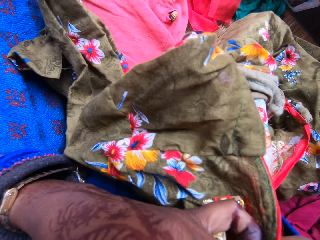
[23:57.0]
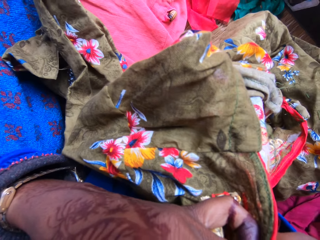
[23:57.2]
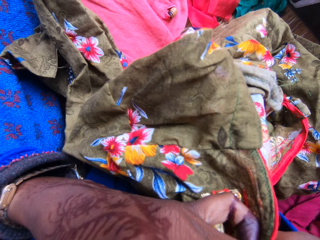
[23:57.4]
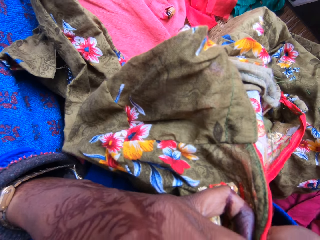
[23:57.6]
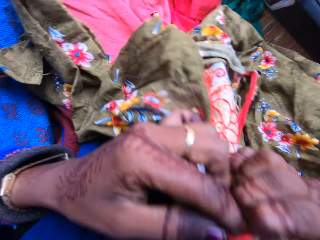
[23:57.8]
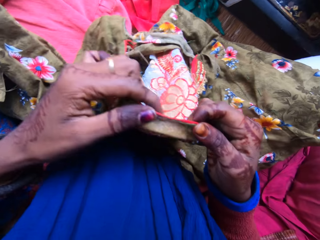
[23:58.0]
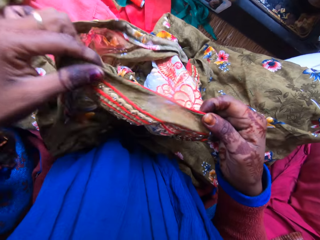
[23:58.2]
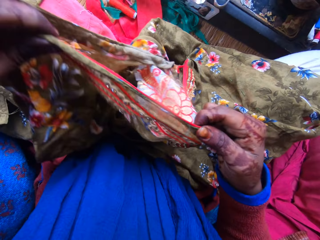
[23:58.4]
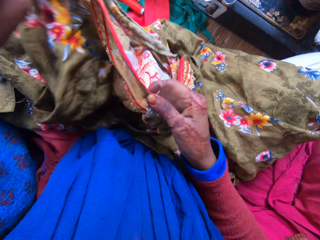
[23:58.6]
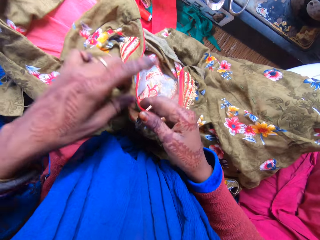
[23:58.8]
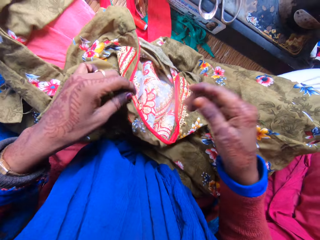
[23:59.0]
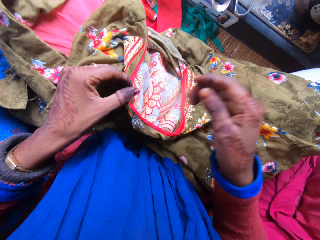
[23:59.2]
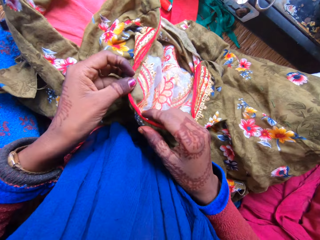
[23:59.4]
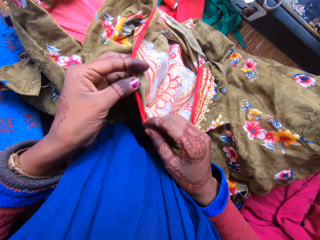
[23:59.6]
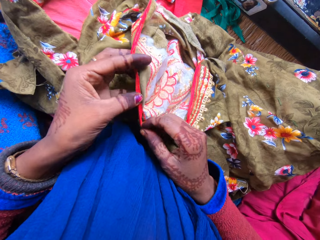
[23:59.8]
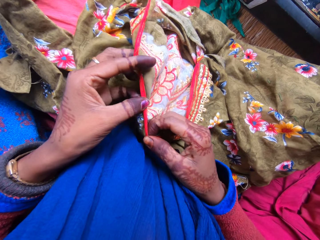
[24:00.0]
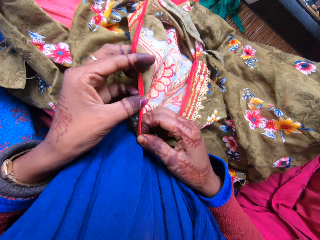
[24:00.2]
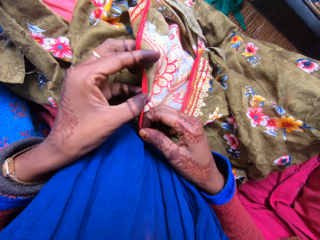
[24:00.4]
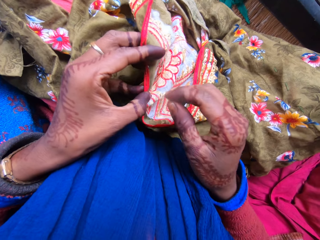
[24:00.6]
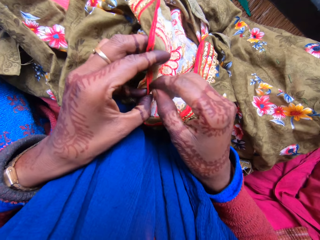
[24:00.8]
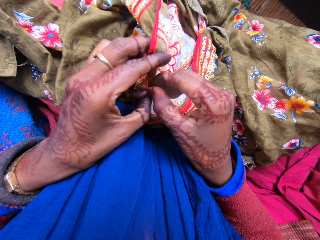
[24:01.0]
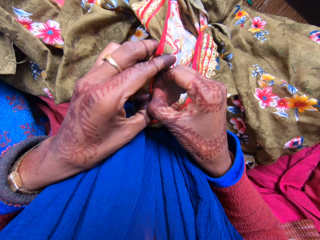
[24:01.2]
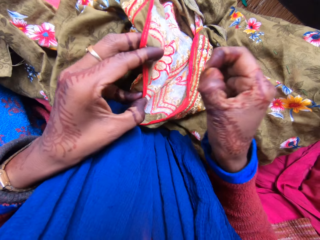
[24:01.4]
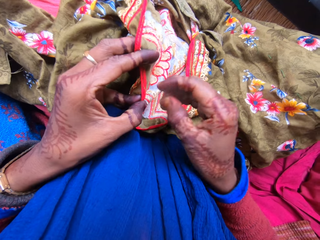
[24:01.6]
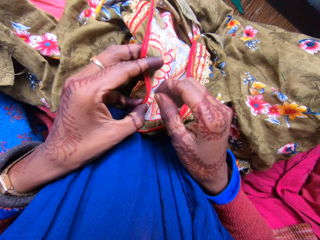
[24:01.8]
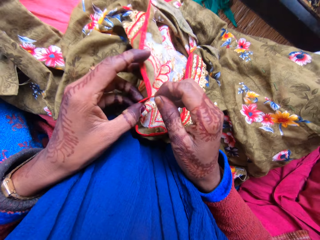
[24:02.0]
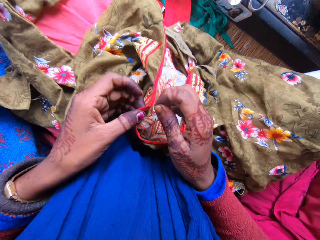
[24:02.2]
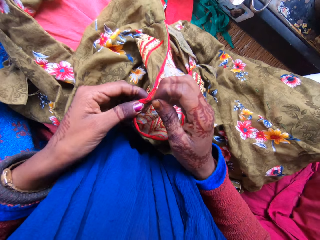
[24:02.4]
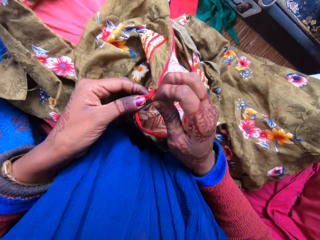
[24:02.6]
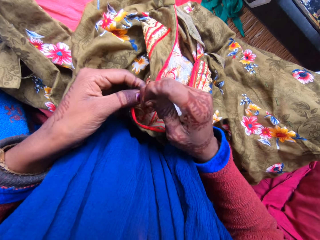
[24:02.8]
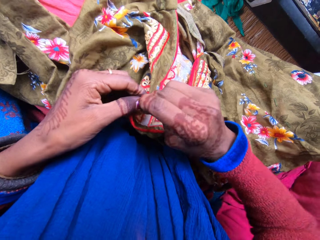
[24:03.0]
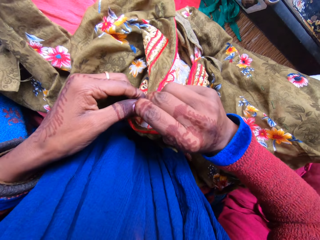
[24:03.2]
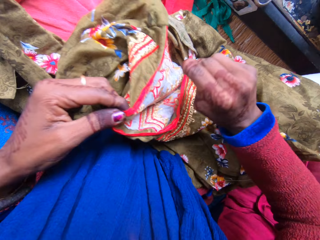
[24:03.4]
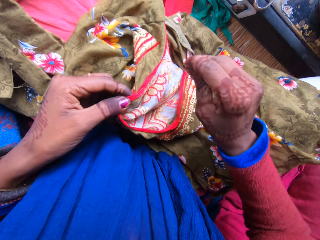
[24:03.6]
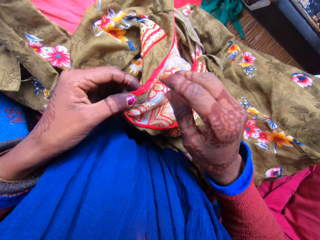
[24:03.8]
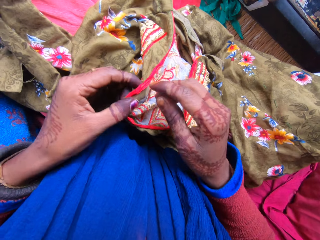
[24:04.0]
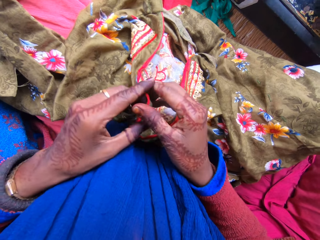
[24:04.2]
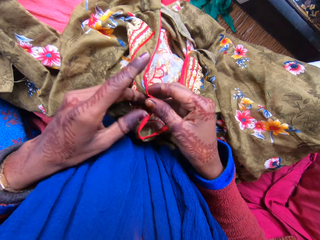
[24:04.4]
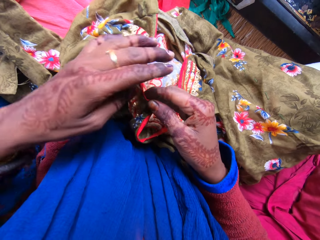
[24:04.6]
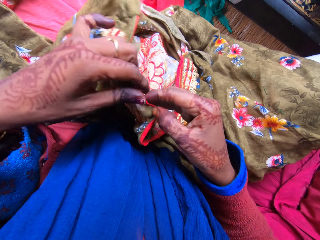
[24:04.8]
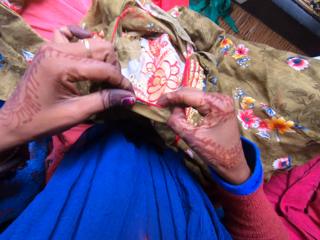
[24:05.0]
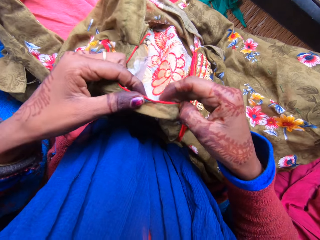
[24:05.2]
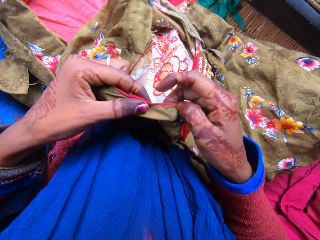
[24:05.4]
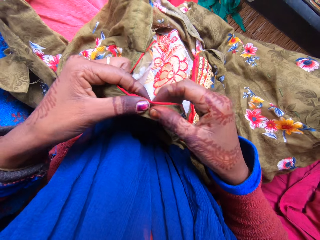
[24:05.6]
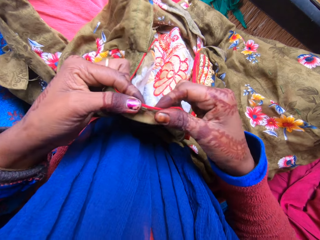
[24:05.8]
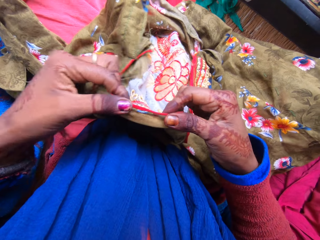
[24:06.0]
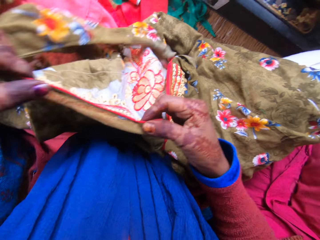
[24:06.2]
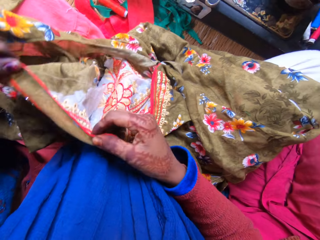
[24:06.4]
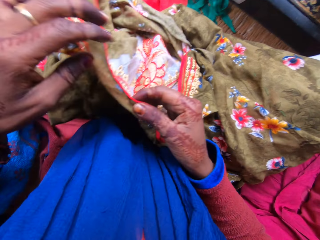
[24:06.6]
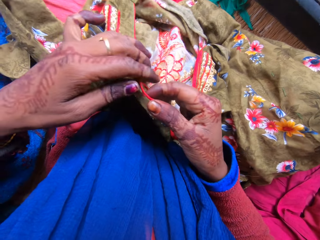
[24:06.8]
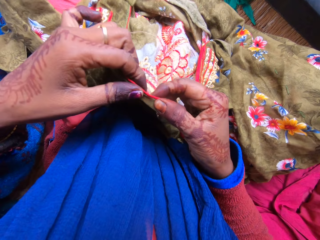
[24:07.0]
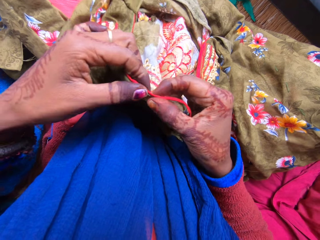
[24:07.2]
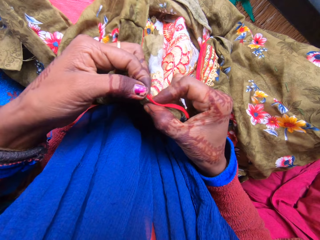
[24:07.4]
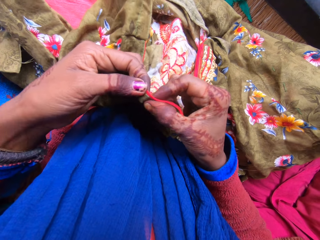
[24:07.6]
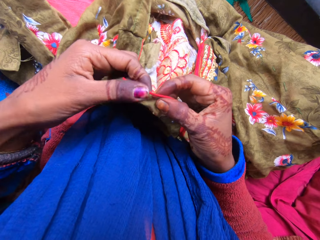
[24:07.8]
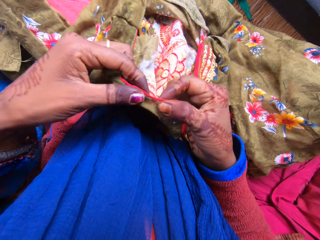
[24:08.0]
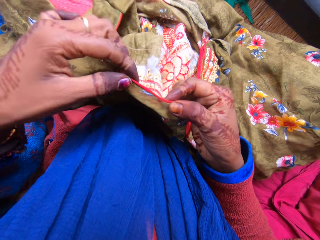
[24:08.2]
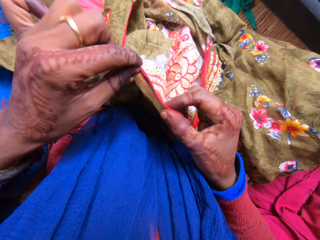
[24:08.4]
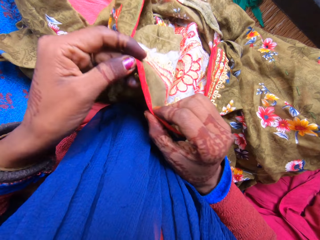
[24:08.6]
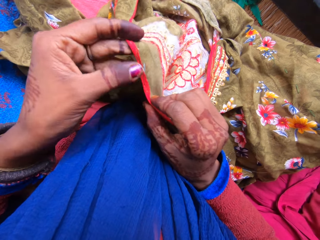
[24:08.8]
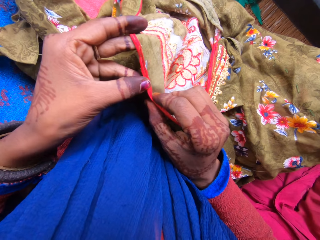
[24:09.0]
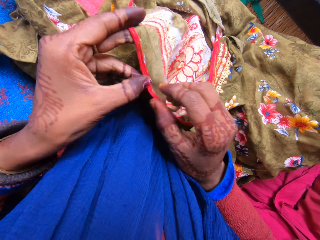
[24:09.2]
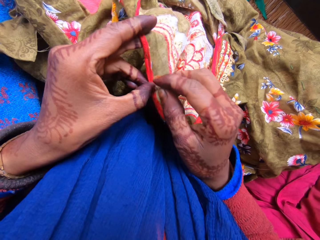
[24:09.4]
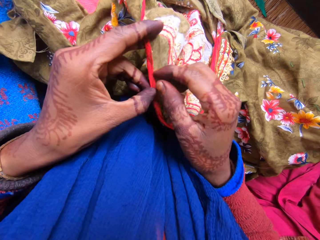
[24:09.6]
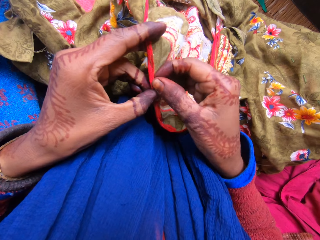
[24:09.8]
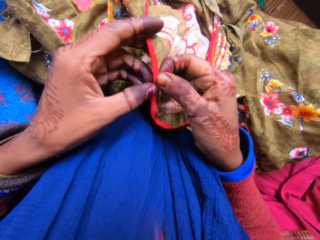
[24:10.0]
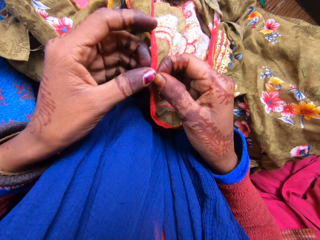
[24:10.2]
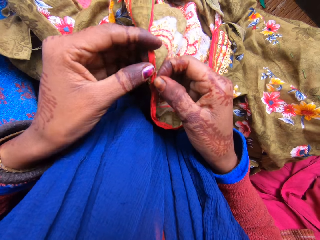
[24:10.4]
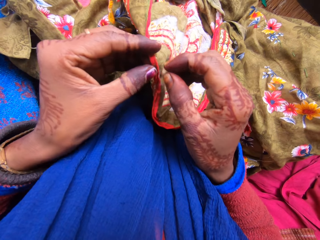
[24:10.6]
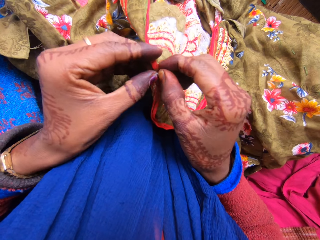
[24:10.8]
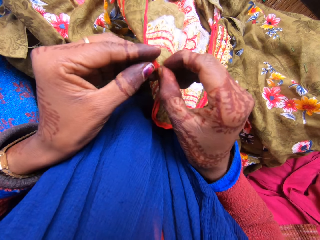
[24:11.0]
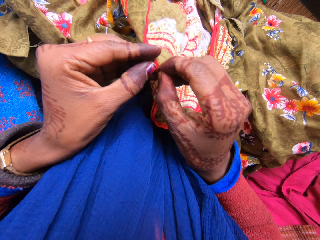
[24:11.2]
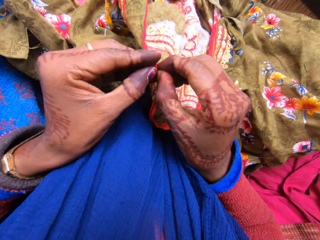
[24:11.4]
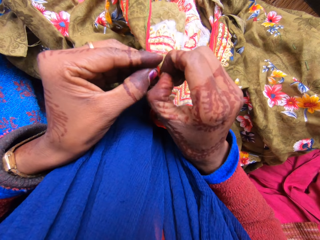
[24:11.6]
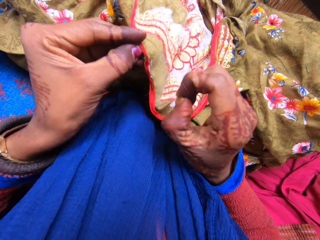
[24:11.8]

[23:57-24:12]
The camera wearer lowers the cloth. She talks to a woman. She pulls on the thread with her hand. She talks to the woman. She pulls on the thread with her hand. She holds the cloth with both her hands and moves her hands along the edge of the cloth. She spits. She moves her hands along the edge of the cloth. She pulls on the thread with her hand.

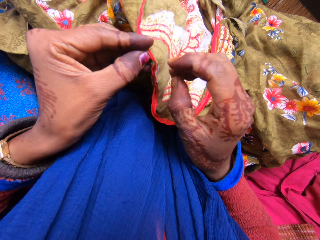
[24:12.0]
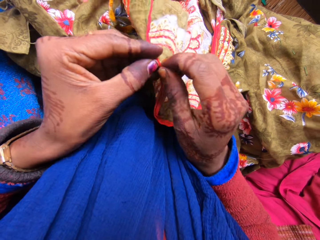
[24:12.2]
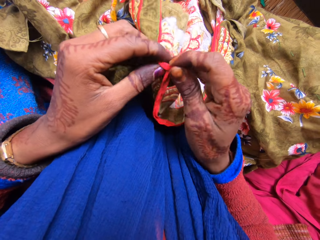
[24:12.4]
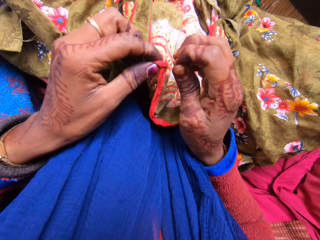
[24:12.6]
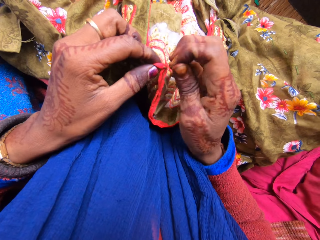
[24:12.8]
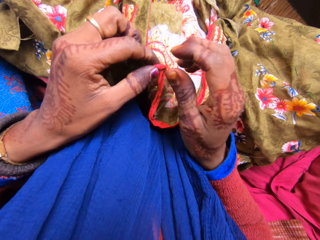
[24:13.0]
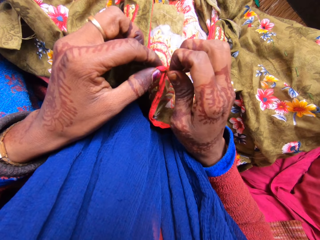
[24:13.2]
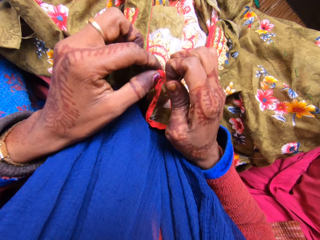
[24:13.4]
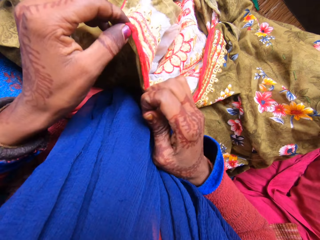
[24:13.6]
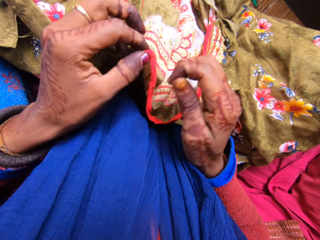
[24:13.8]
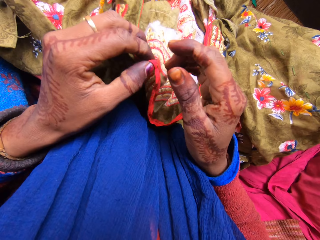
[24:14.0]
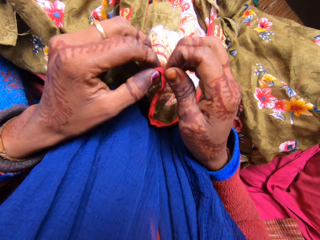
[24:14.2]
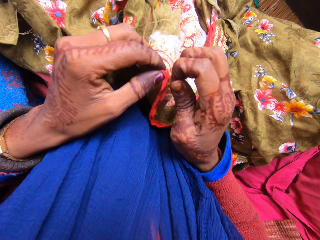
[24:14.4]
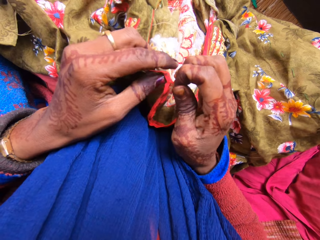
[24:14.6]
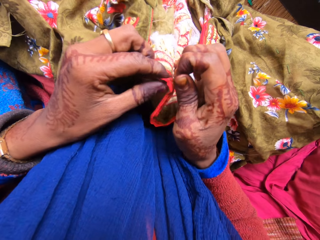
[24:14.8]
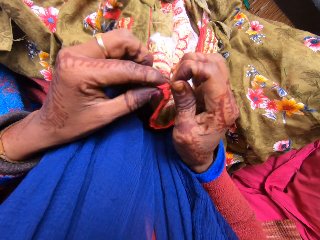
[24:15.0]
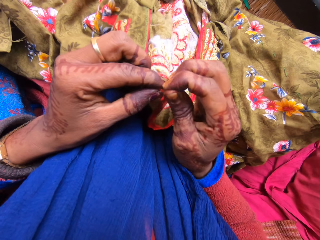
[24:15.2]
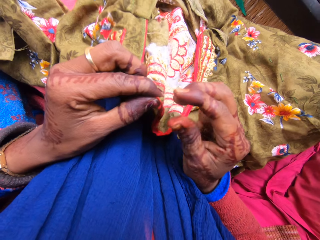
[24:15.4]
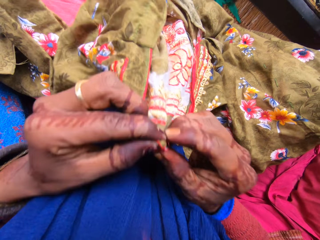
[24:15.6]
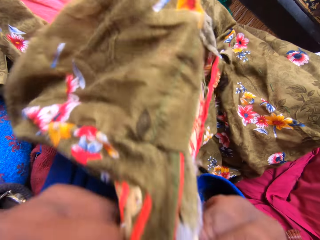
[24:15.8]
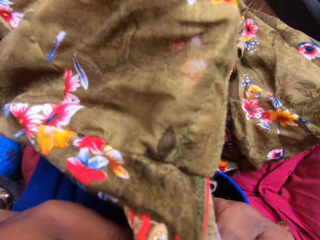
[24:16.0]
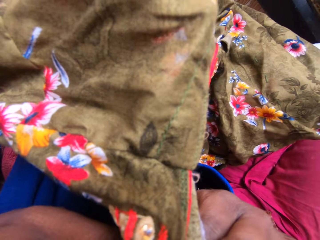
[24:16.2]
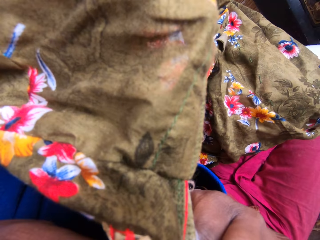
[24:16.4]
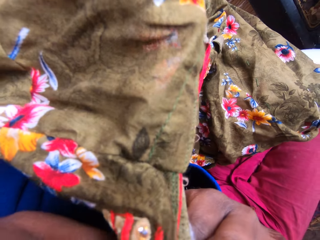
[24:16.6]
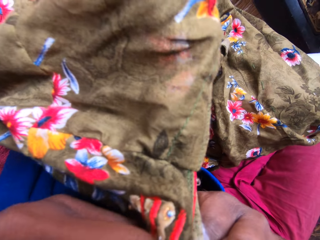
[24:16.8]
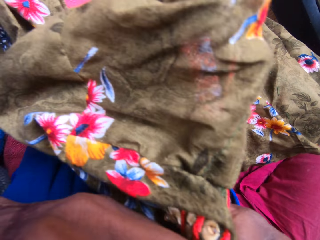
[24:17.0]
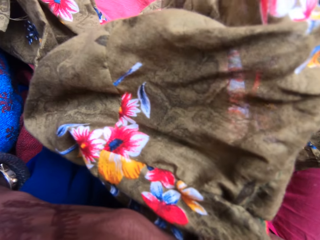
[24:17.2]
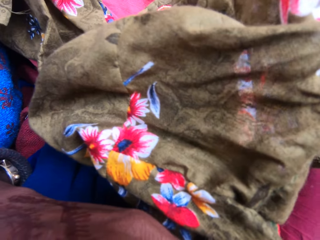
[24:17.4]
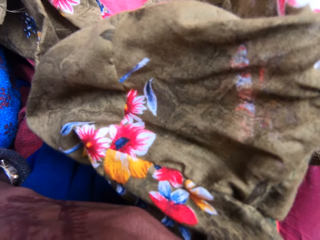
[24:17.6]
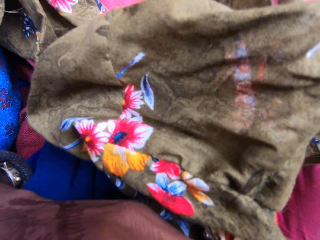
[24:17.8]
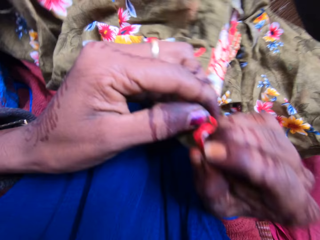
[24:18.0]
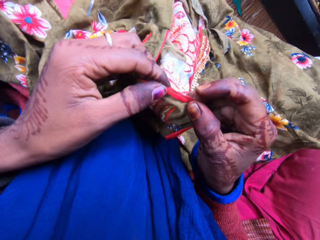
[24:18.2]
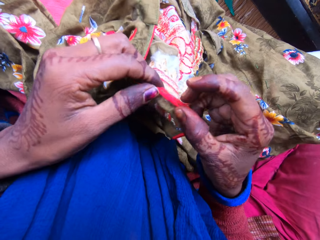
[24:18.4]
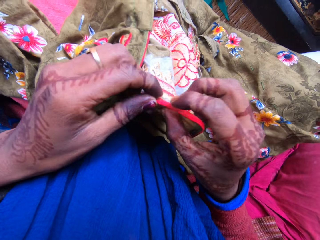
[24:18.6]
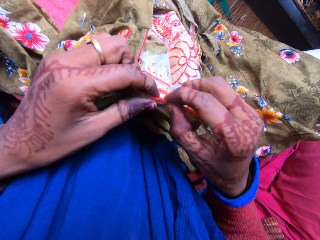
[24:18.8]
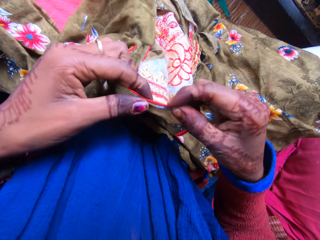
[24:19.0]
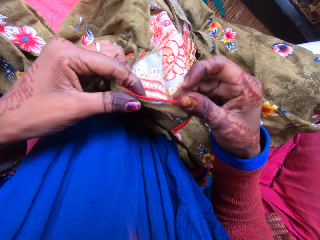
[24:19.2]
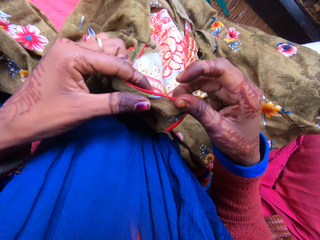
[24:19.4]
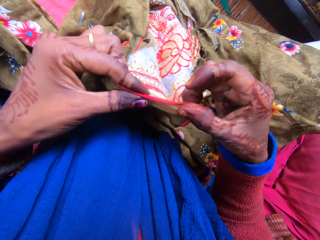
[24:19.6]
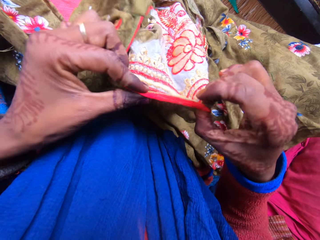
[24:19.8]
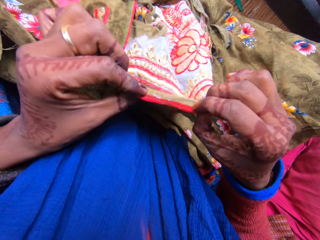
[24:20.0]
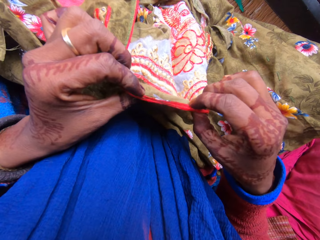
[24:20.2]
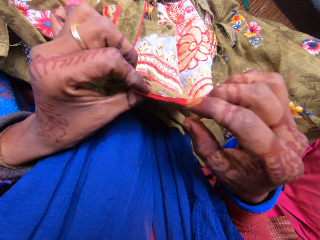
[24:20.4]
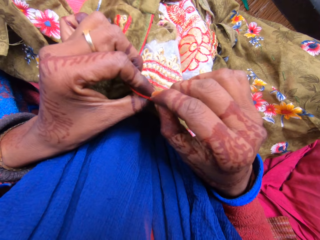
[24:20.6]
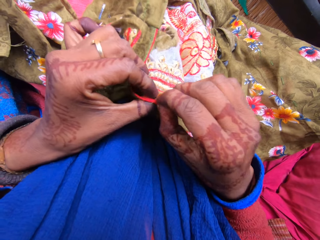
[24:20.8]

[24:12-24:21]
The camera wearer moves the cloth towards her face. She cuts the thread with her teeth. She lowers the cloth. She holds the cloth with both her hands. She talks to a woman.
